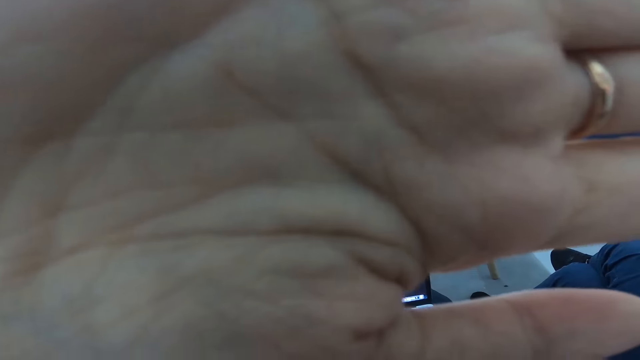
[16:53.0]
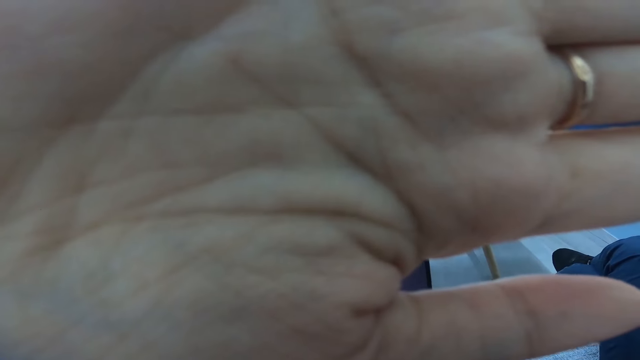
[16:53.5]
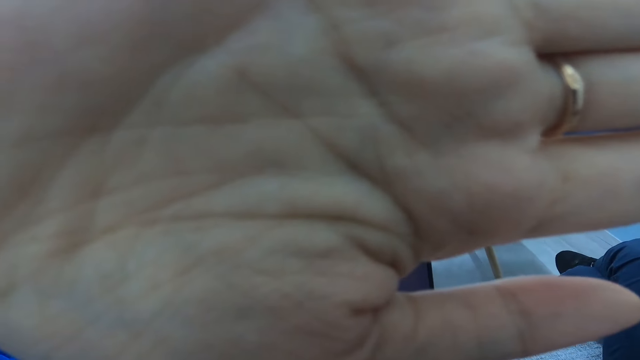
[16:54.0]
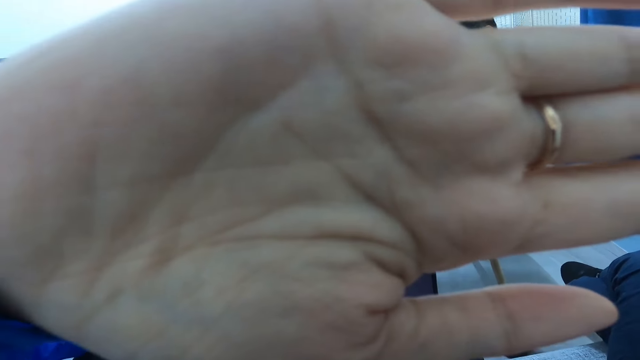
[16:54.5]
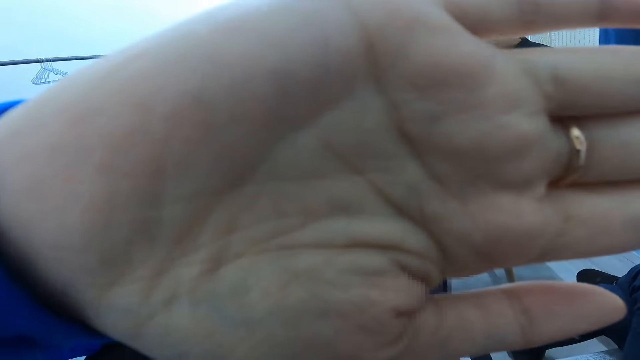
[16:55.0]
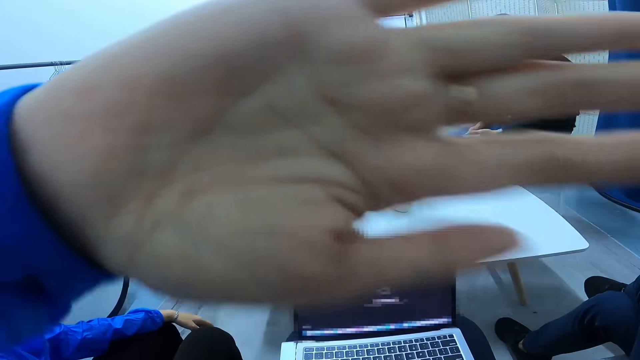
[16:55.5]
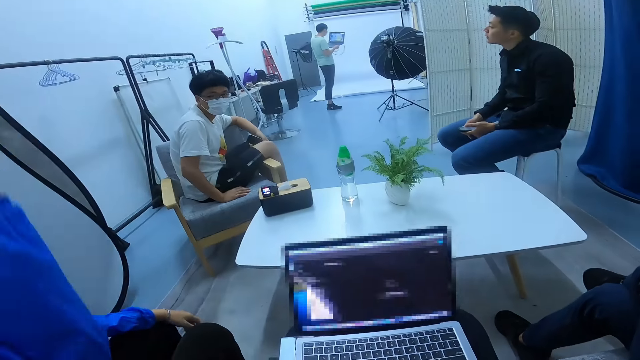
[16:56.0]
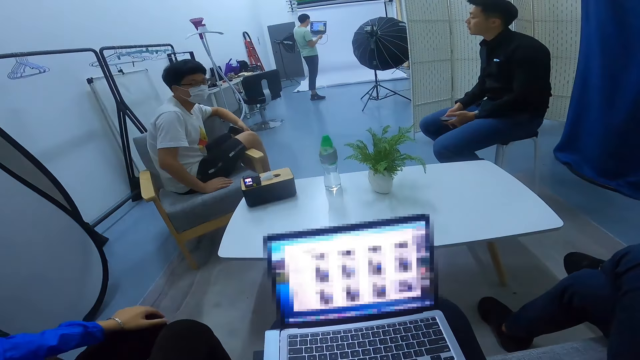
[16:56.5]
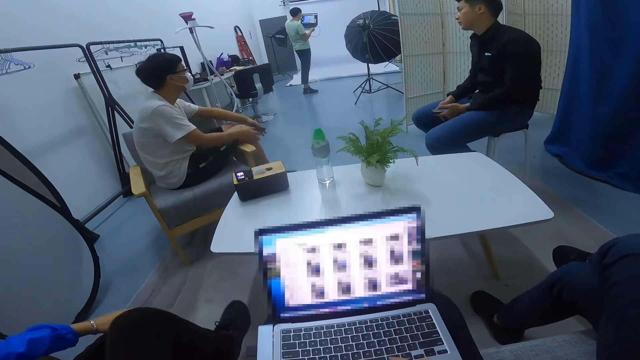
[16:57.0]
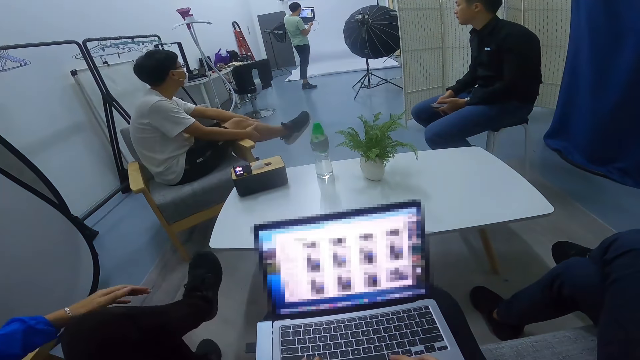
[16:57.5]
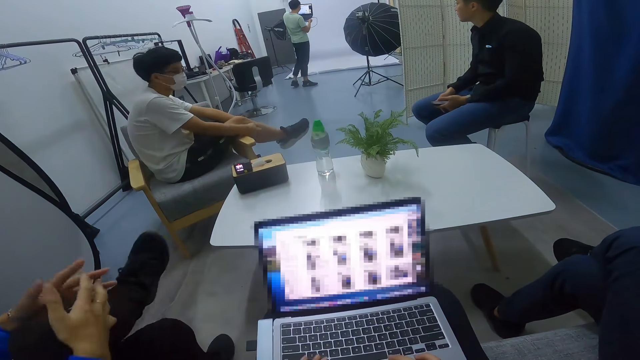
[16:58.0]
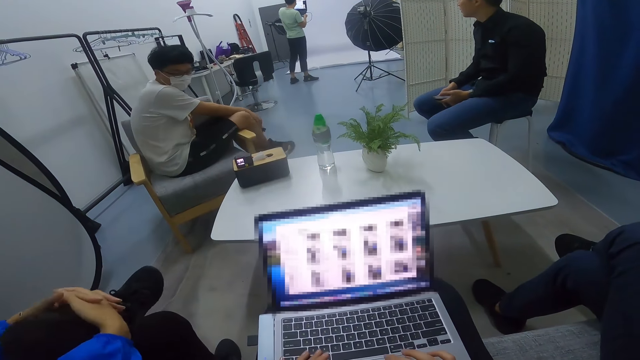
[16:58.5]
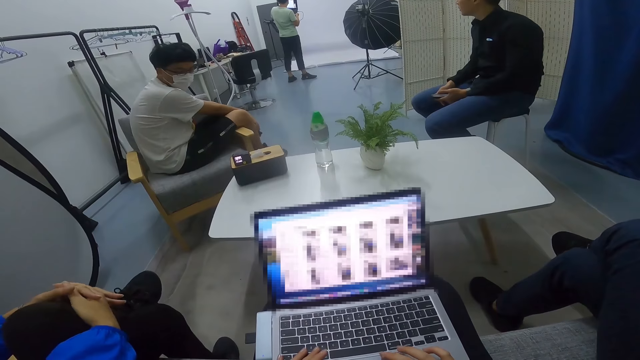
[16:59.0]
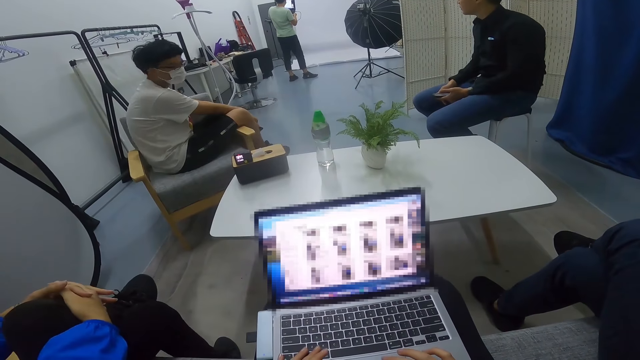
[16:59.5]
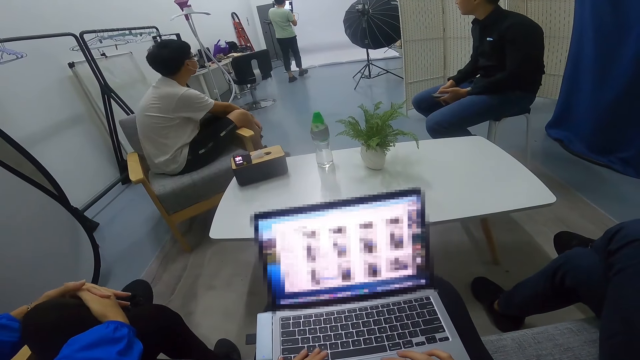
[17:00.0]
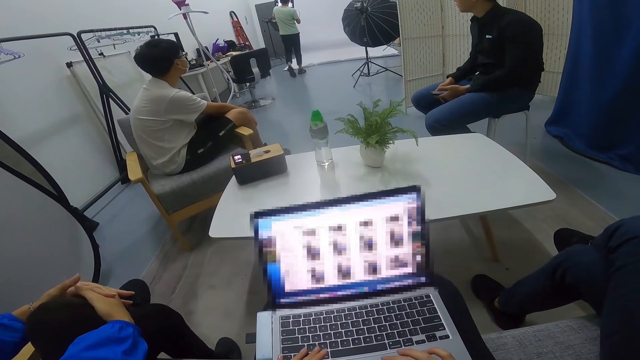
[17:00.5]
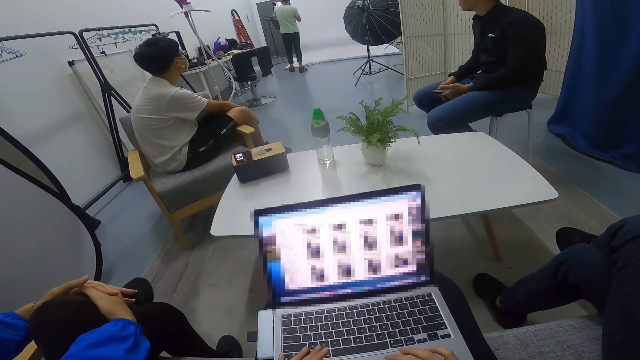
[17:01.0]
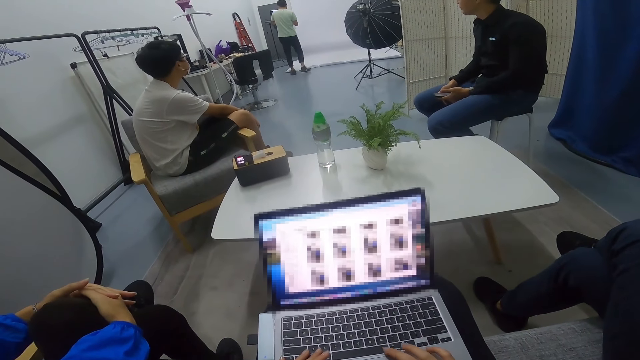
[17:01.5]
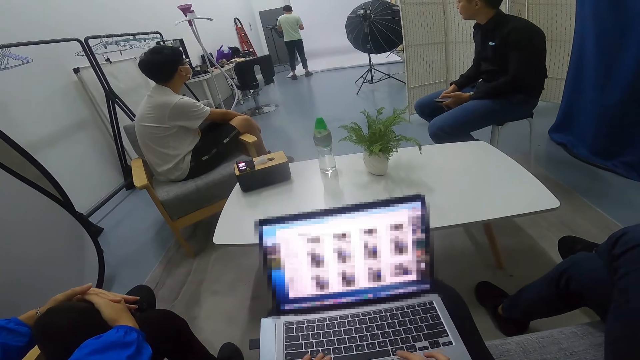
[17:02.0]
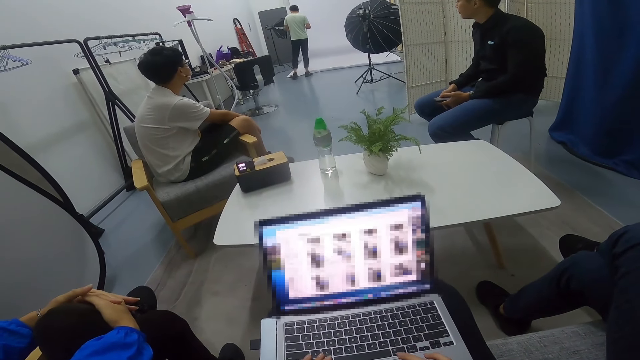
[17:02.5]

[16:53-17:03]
A lady drops her hand back from the camera. A man and another man stare round the room. A person holds the leg. Another man carries his laptop round in the room. The camera wearer uses a laptop.

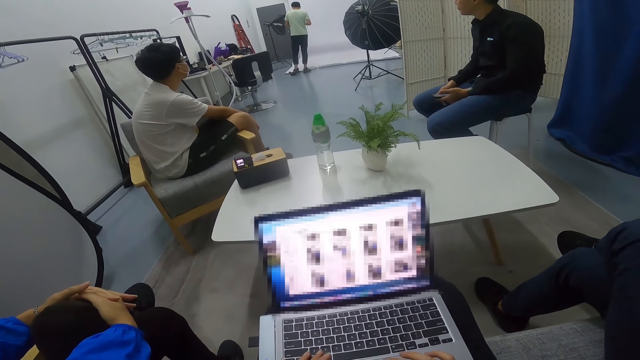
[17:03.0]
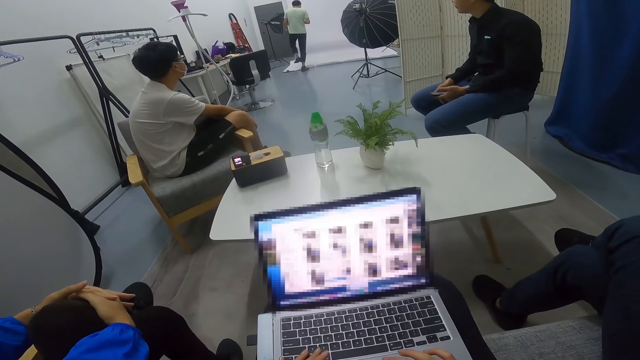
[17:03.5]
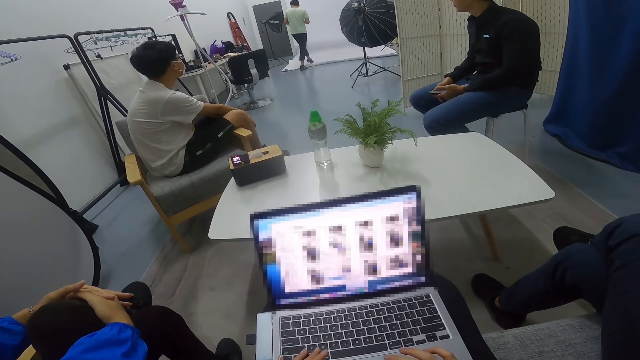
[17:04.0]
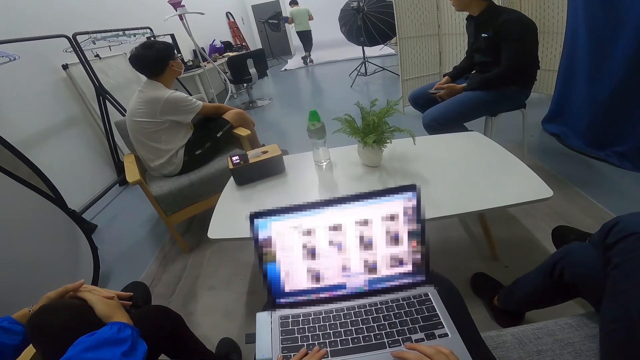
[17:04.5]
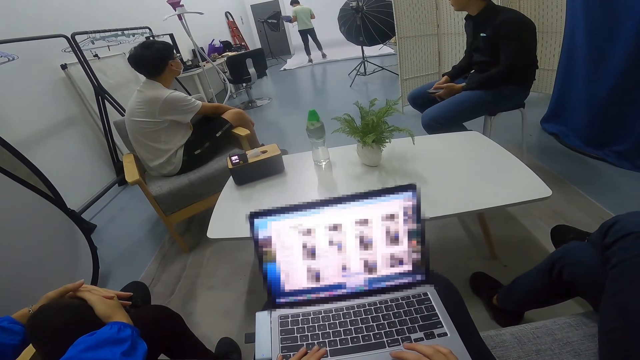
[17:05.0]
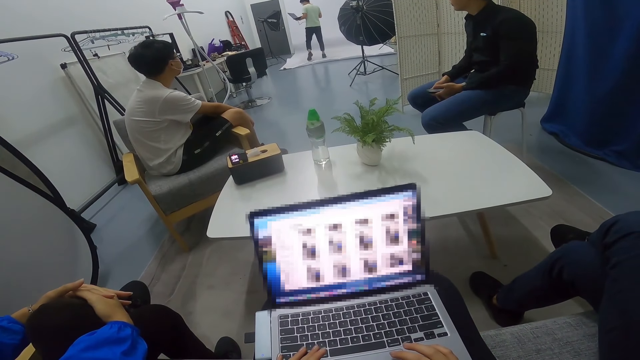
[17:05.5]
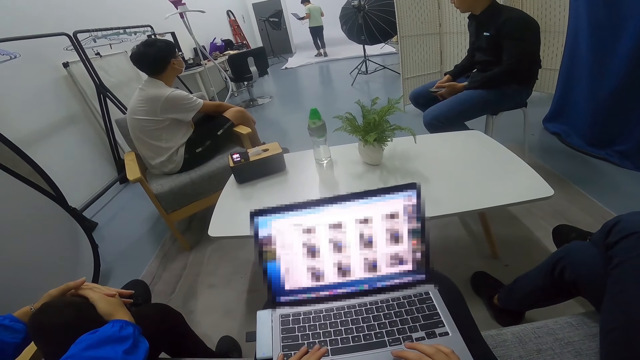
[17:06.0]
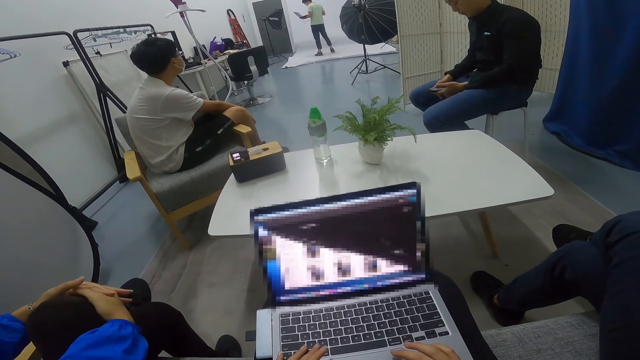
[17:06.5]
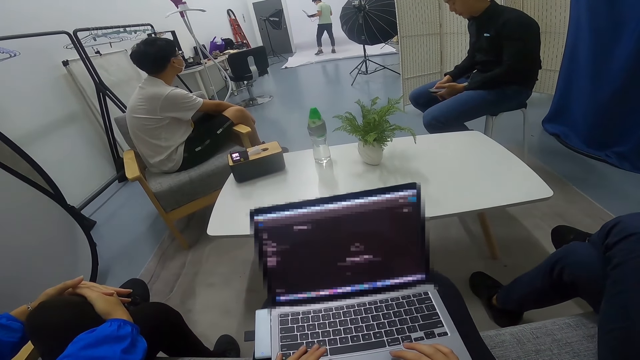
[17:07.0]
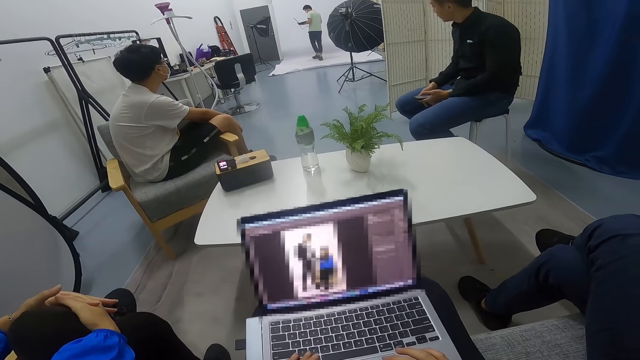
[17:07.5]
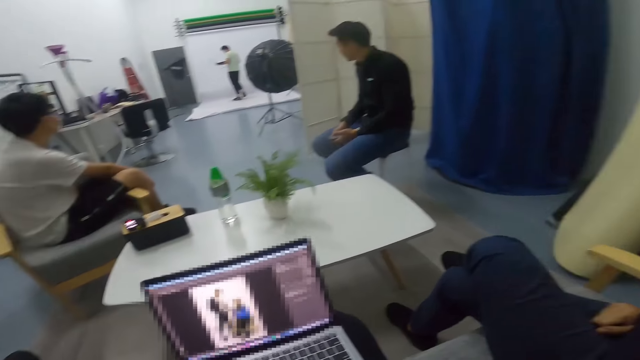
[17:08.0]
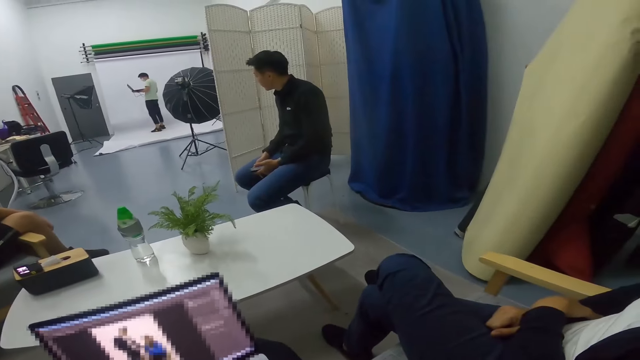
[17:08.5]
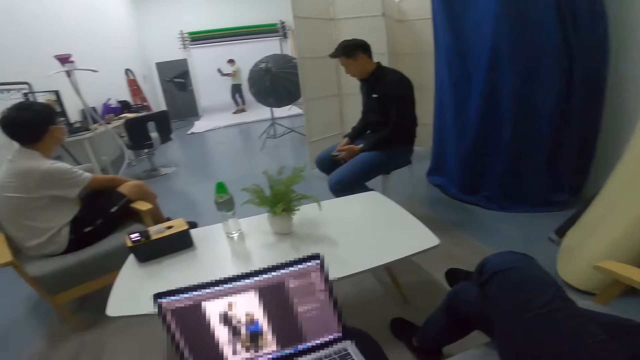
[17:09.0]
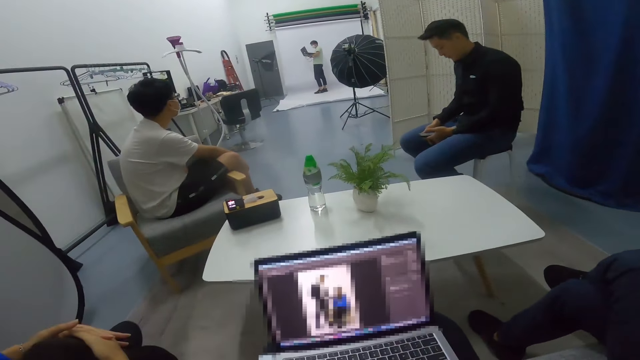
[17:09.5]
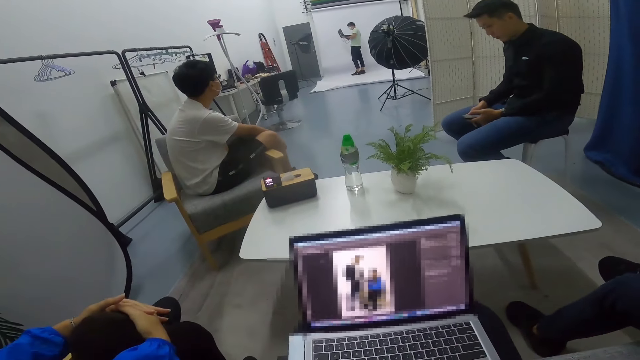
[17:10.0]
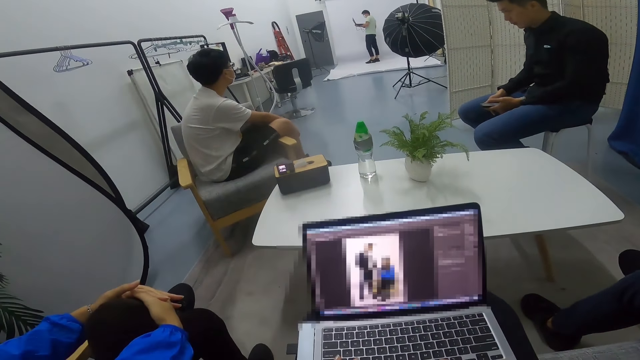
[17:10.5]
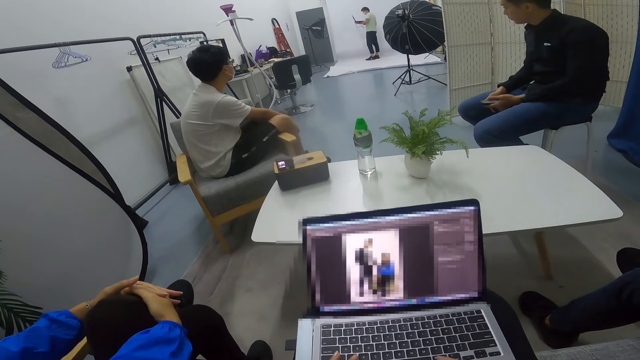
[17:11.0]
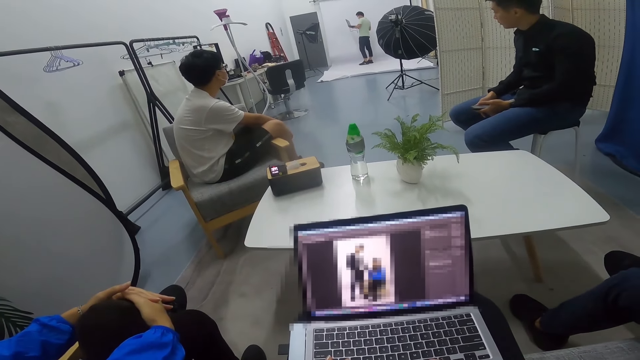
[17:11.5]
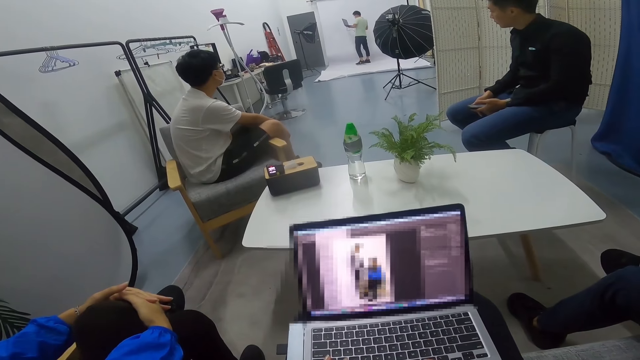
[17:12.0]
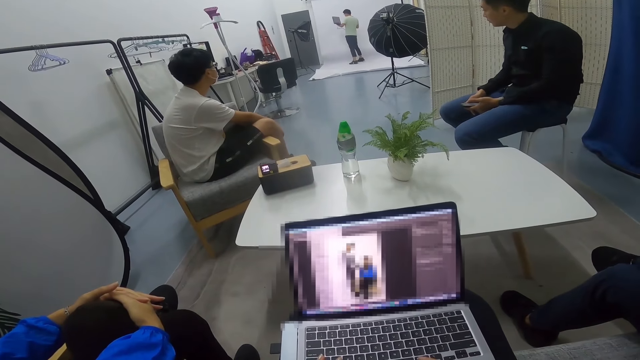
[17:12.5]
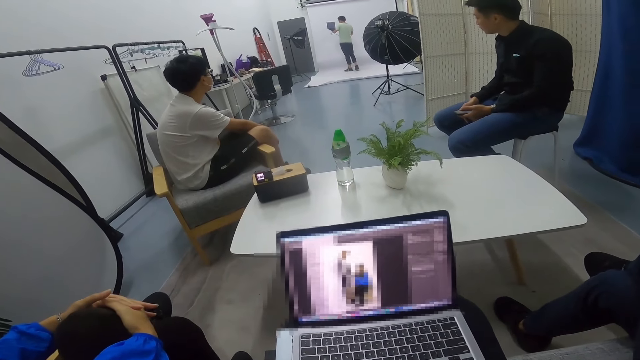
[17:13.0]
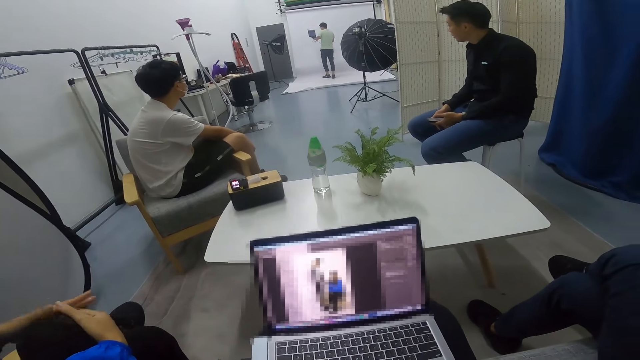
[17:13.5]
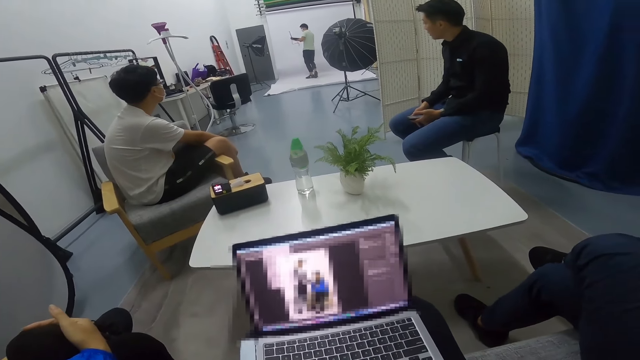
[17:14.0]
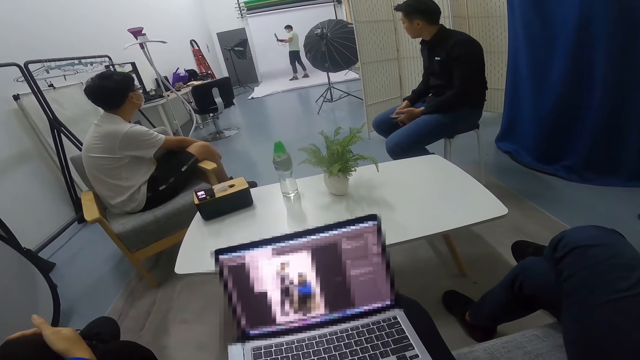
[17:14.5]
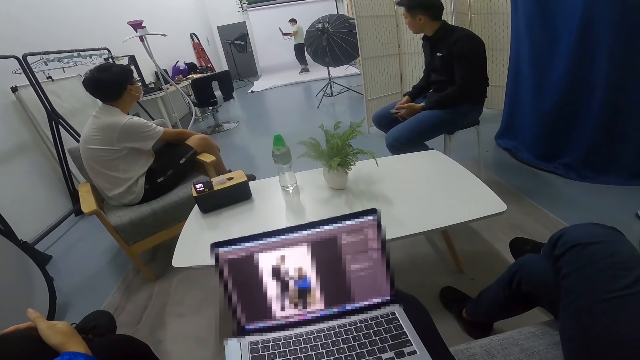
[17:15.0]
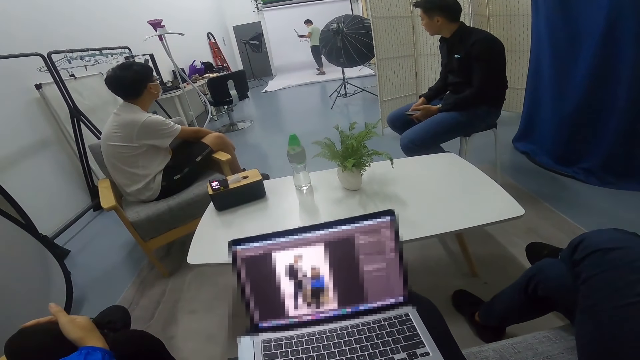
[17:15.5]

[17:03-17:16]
A person steps on the mat.
